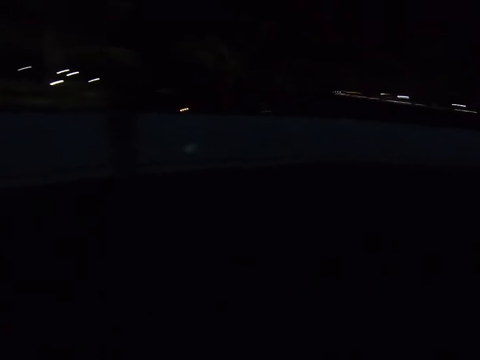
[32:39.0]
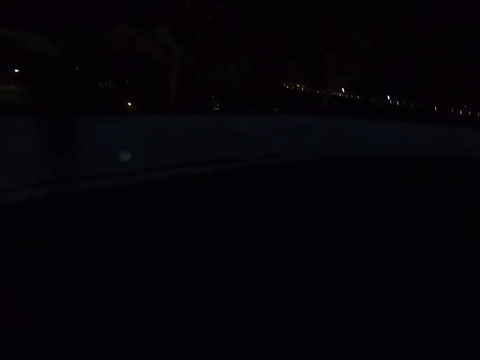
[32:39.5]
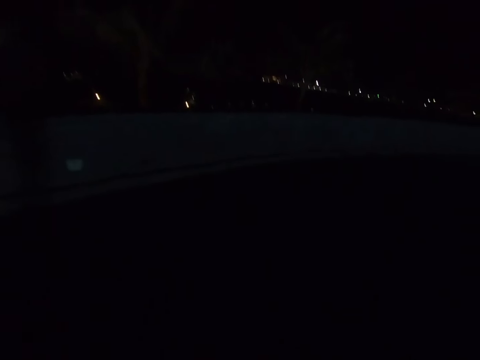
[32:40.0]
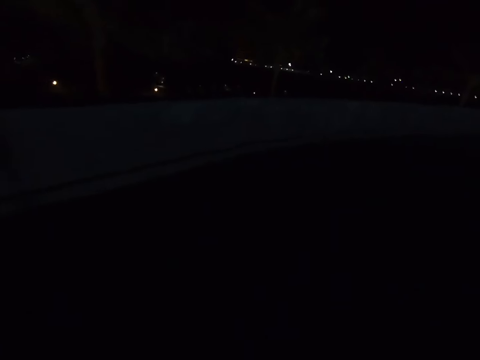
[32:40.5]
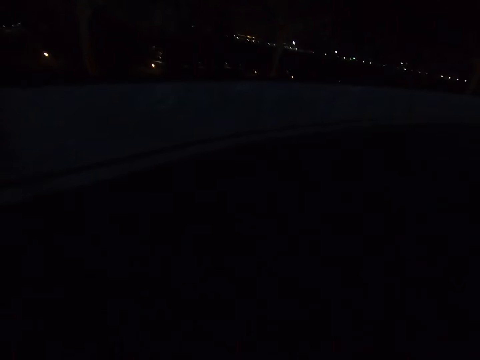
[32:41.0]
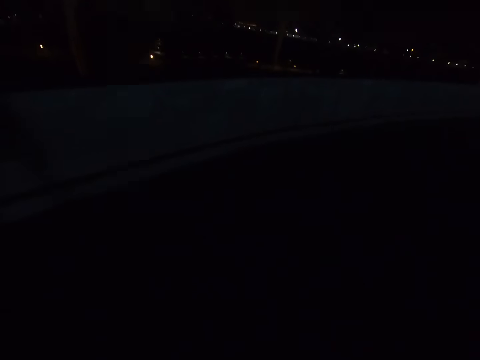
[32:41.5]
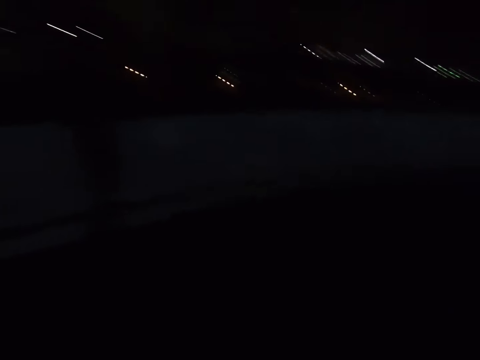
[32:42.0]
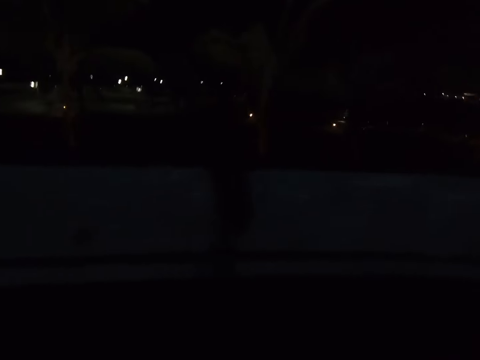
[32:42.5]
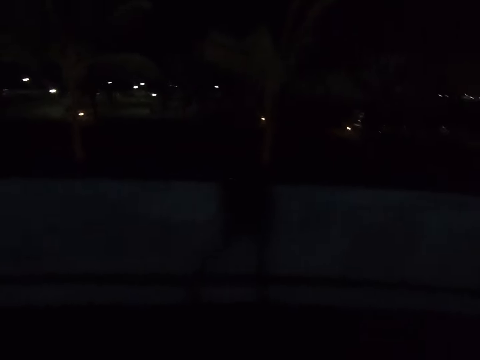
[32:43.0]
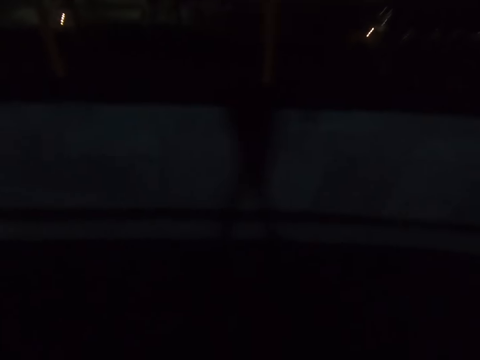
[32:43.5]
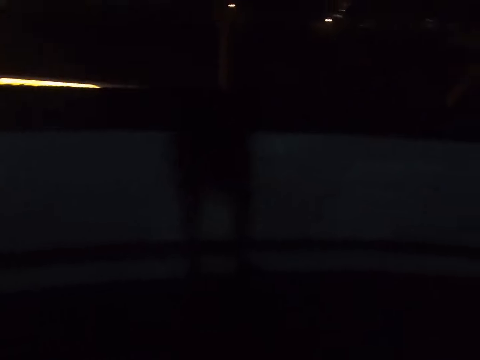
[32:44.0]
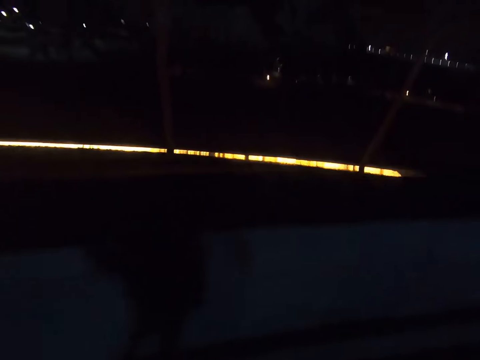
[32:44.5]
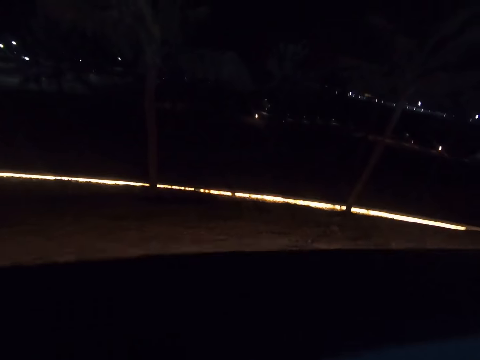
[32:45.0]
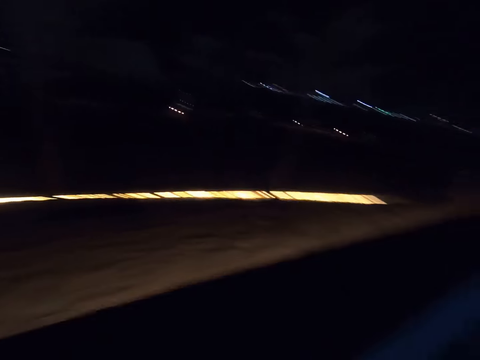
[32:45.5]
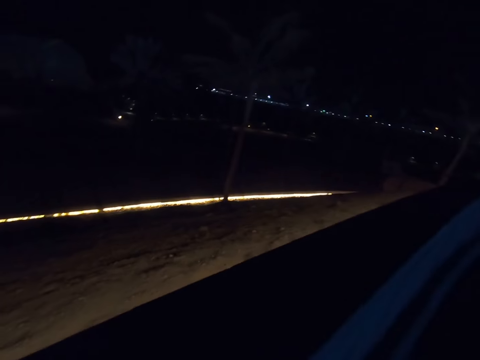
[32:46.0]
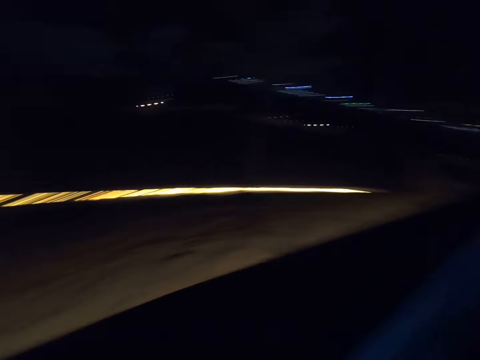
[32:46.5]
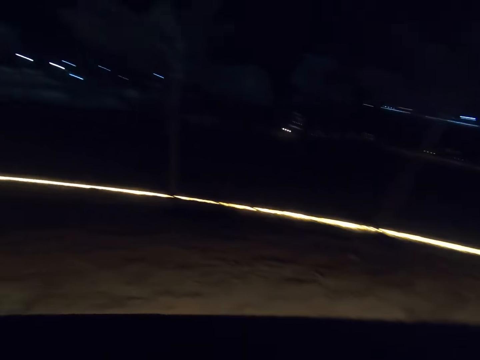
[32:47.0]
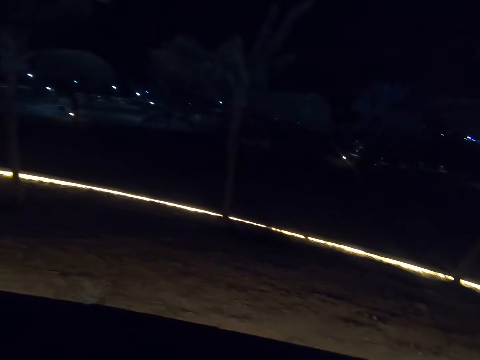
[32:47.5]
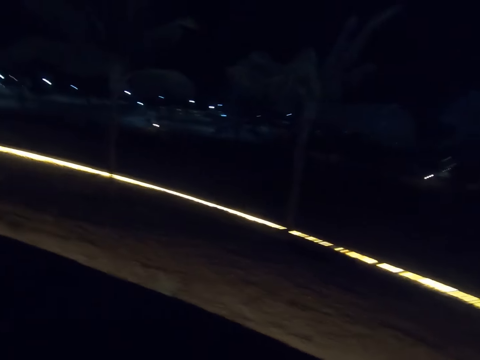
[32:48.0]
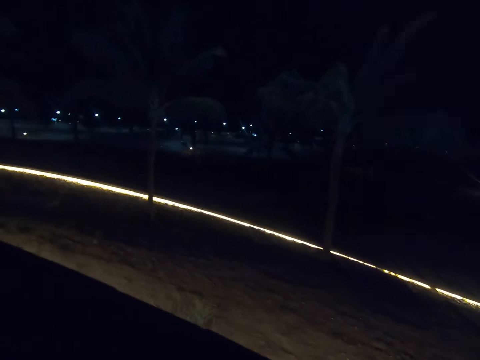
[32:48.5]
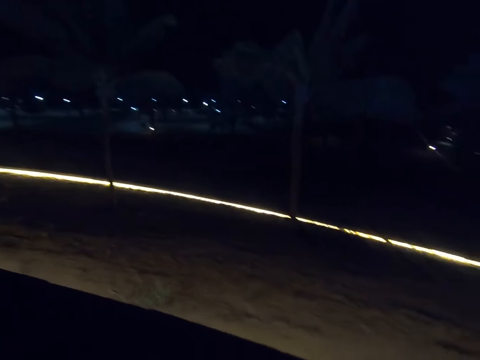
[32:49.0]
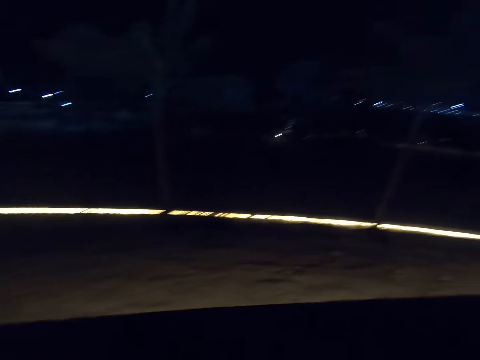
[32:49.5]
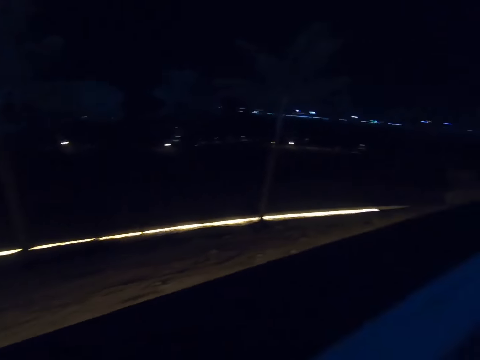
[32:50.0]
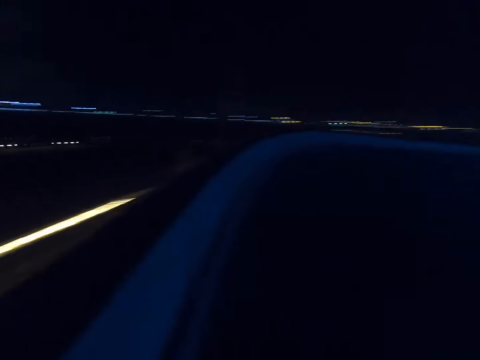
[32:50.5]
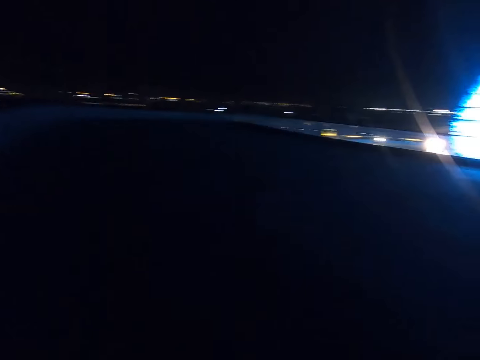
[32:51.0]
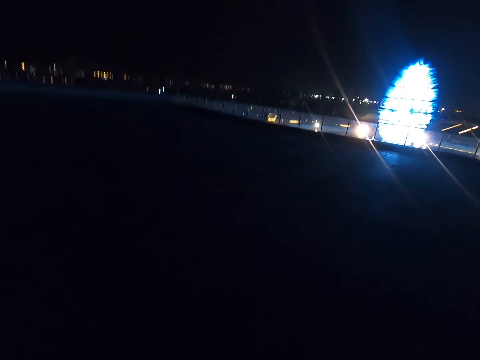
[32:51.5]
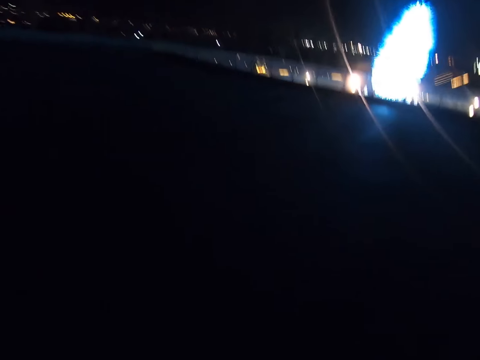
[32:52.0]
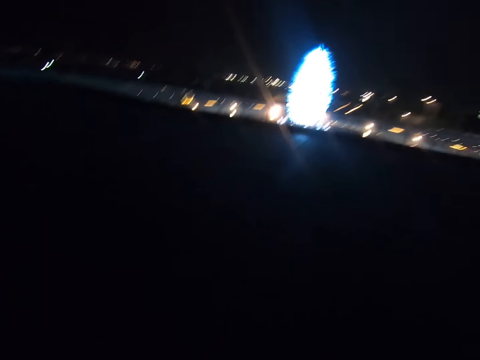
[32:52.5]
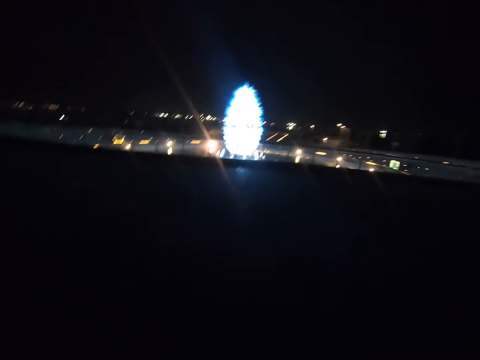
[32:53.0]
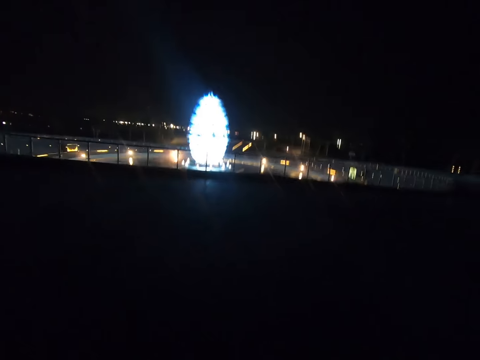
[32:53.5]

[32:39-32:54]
The camera wearer crosses the road.

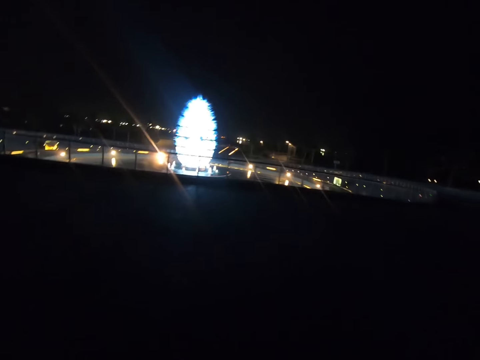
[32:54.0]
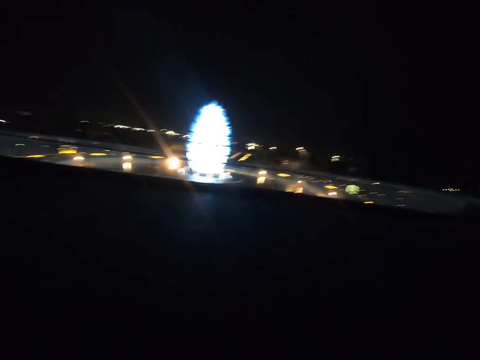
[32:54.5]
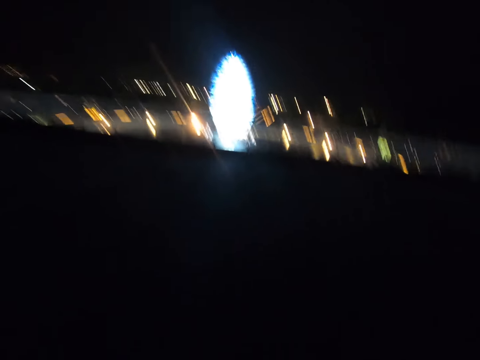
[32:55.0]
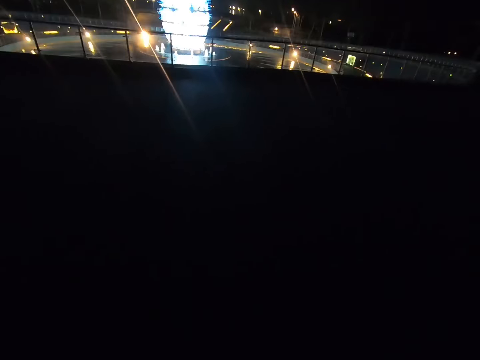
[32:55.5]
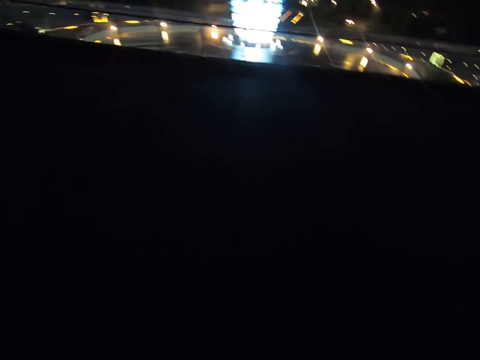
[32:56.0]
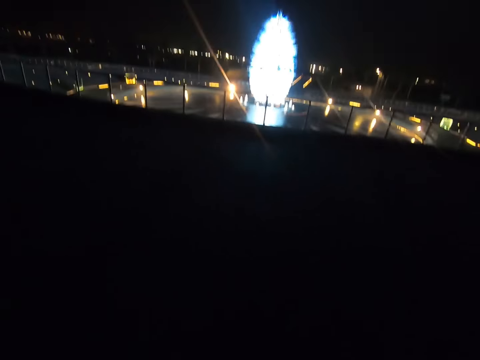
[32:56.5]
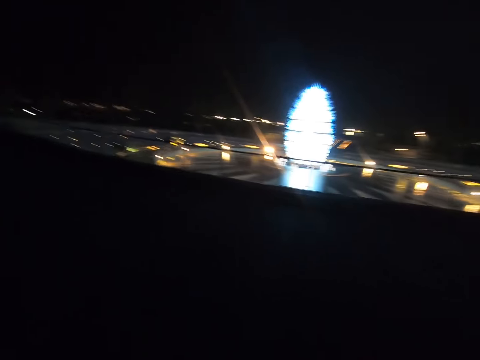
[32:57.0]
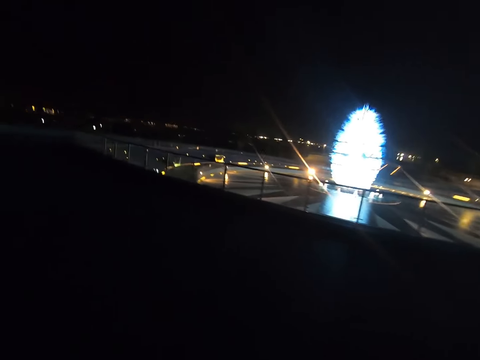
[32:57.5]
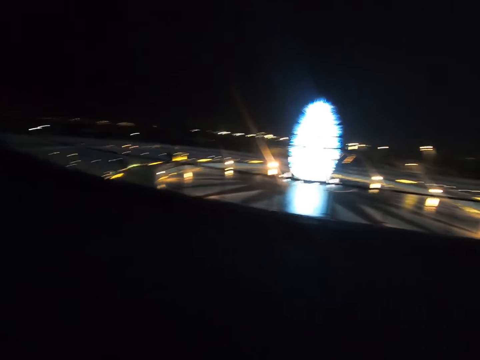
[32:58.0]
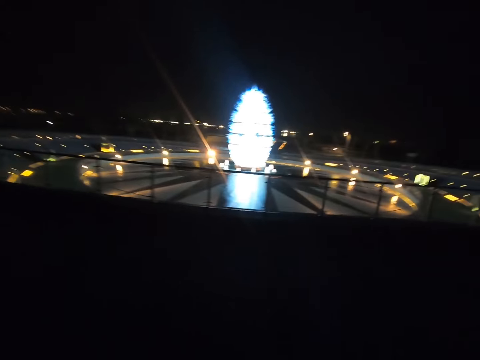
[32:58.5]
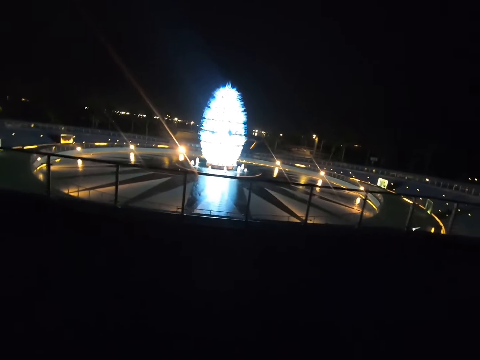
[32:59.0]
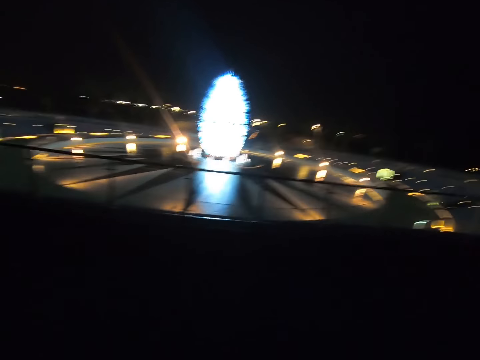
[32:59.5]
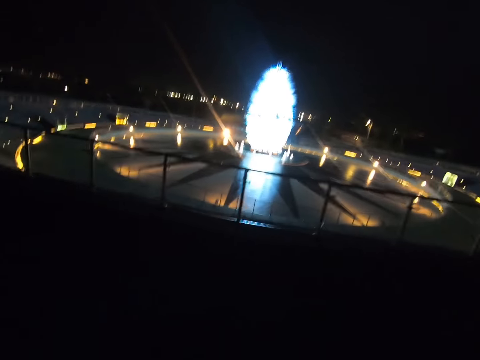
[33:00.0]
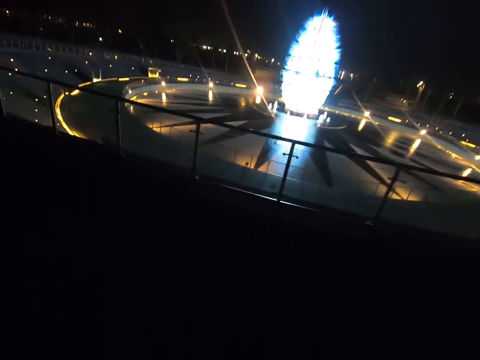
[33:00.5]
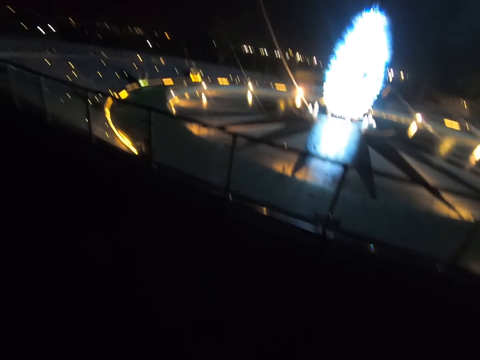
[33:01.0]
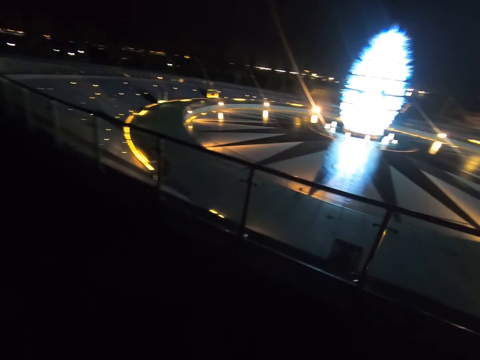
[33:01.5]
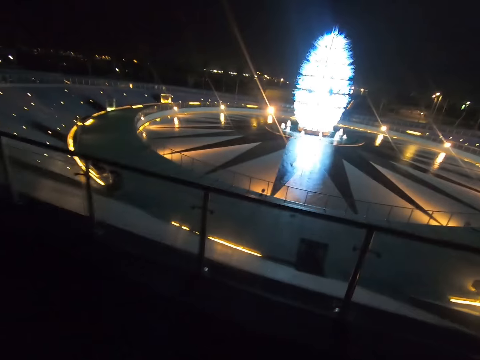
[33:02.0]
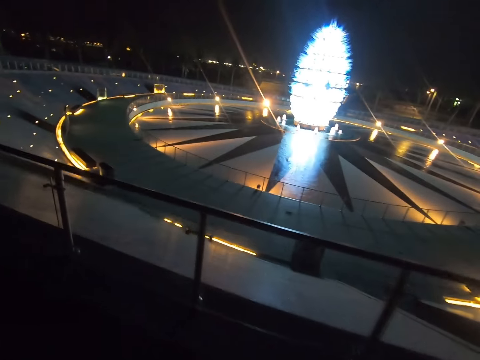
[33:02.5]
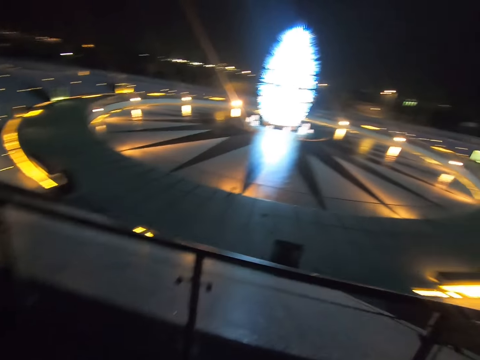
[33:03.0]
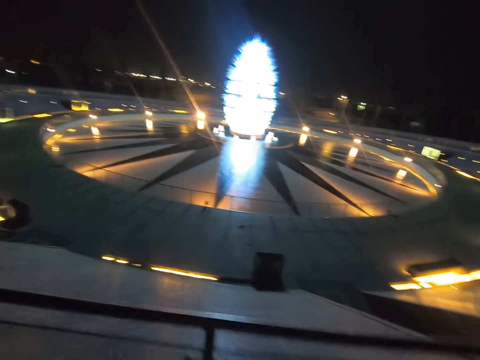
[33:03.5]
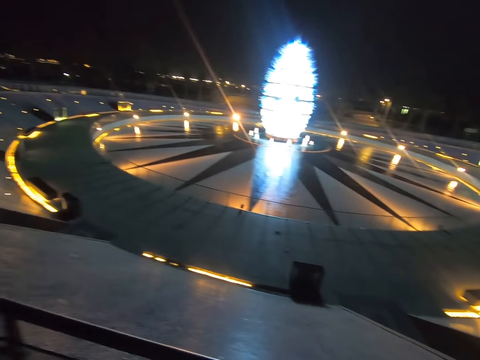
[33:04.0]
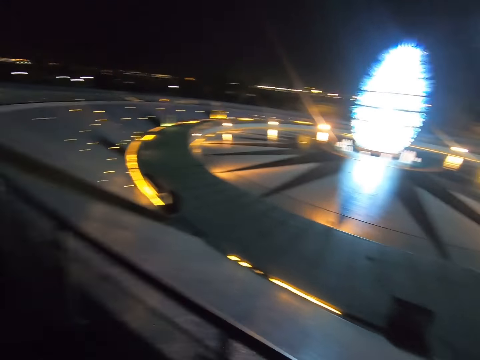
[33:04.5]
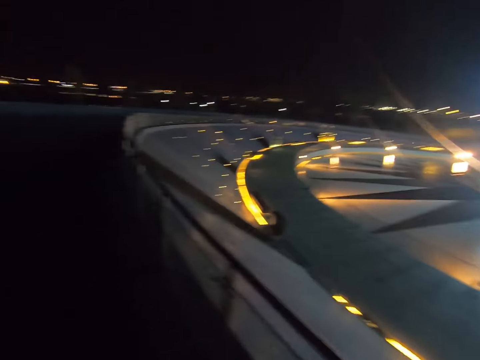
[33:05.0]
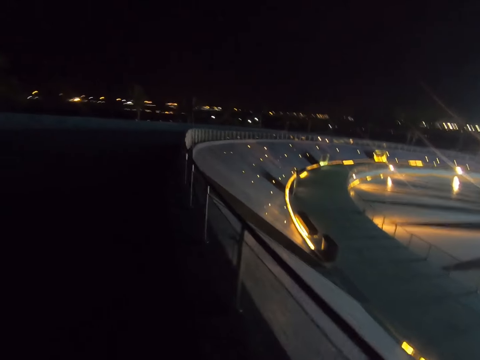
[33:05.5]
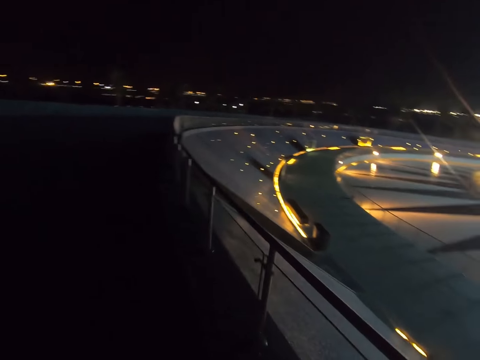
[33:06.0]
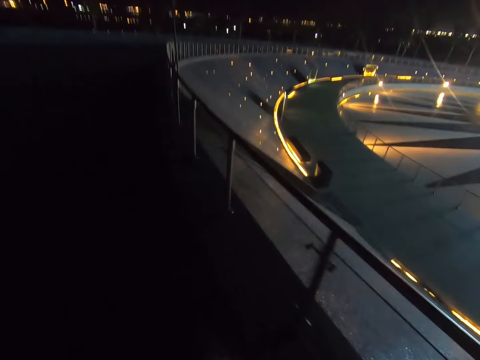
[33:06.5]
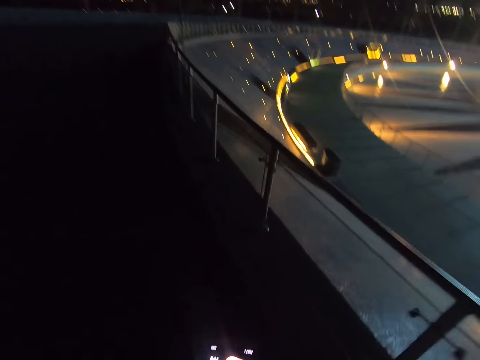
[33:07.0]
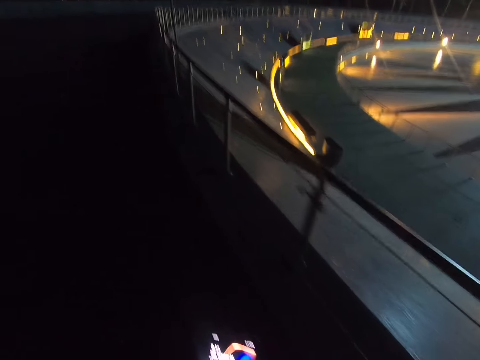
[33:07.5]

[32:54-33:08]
The camera wearer crosses the road. They walk along the road.
